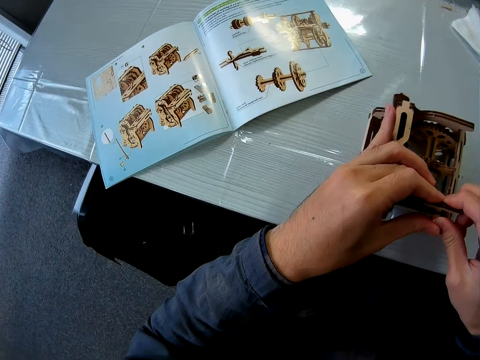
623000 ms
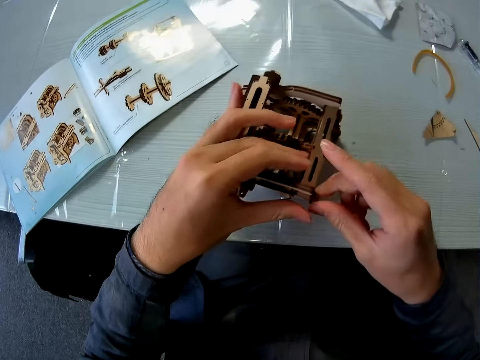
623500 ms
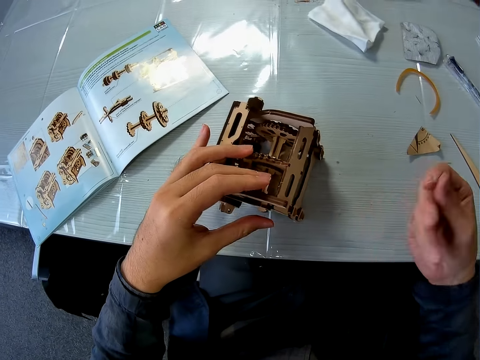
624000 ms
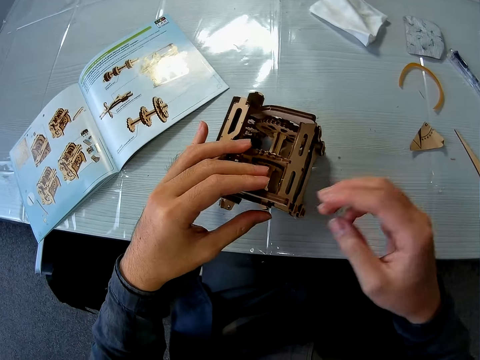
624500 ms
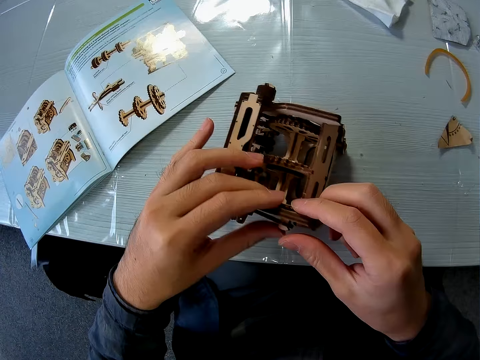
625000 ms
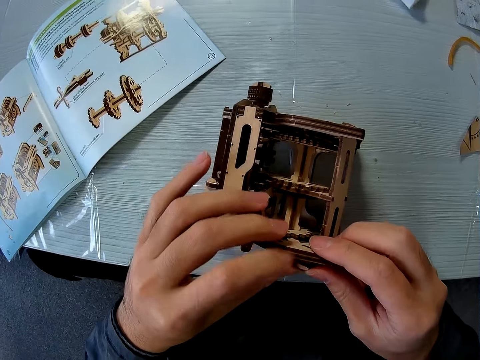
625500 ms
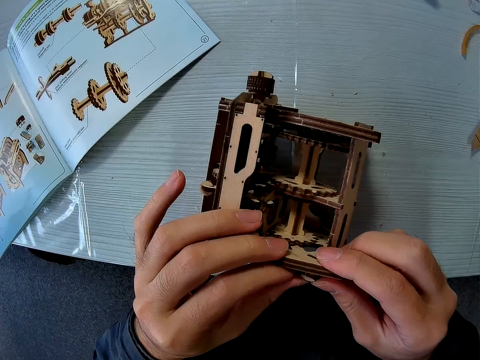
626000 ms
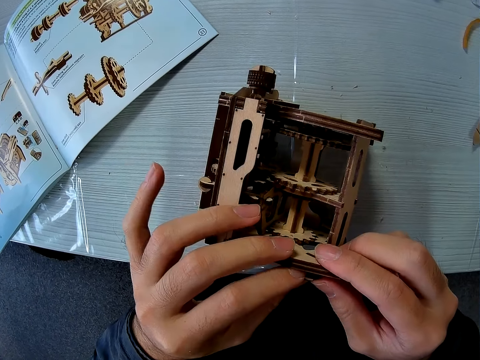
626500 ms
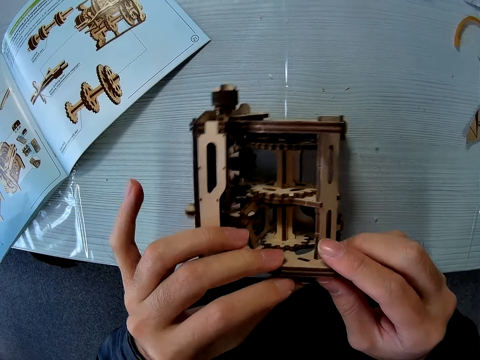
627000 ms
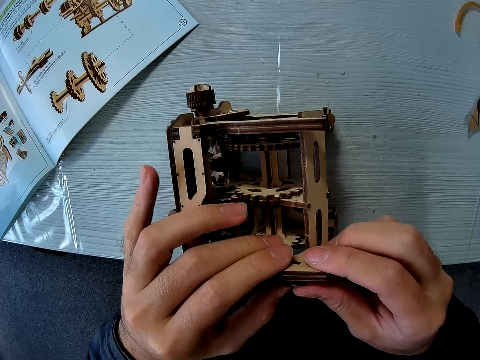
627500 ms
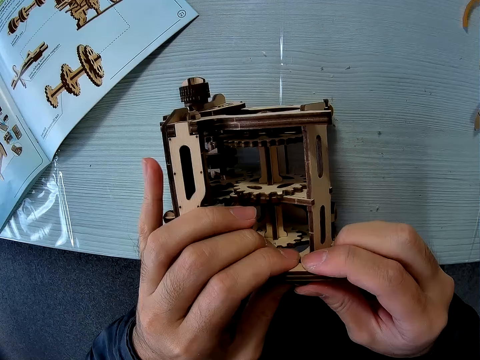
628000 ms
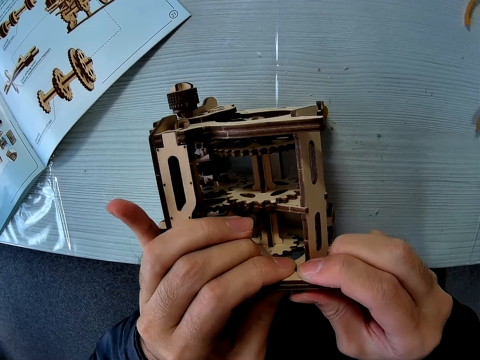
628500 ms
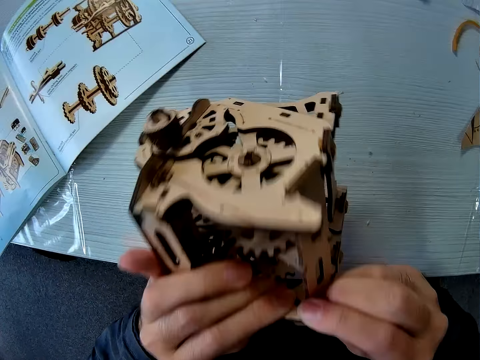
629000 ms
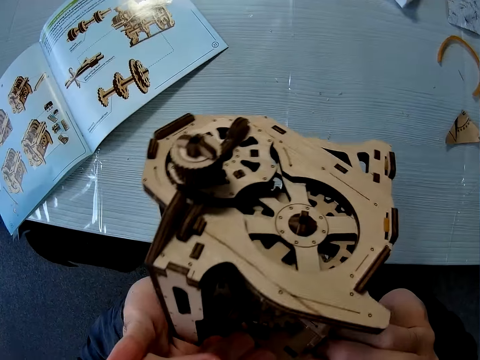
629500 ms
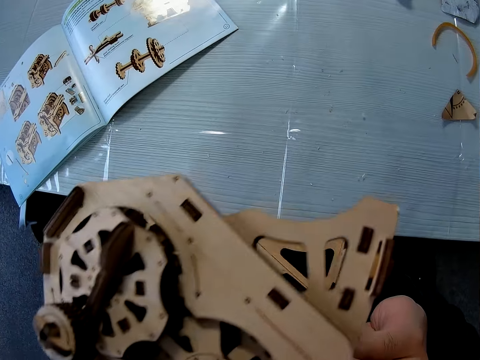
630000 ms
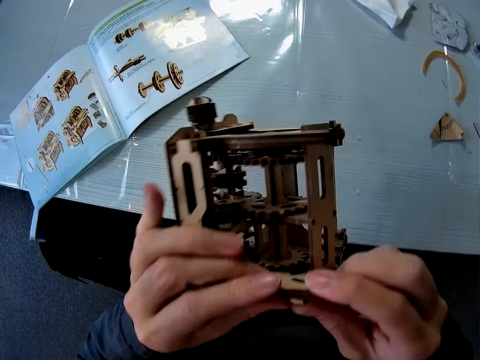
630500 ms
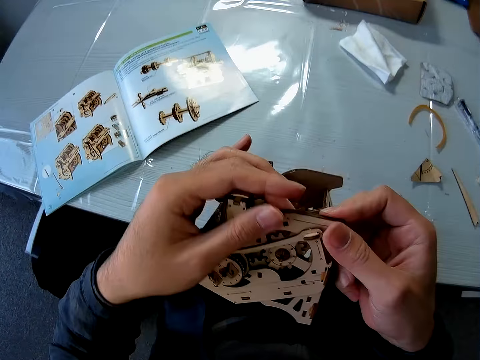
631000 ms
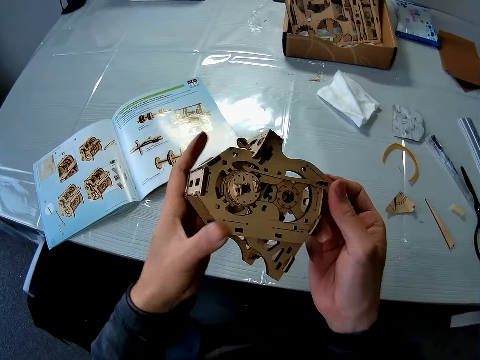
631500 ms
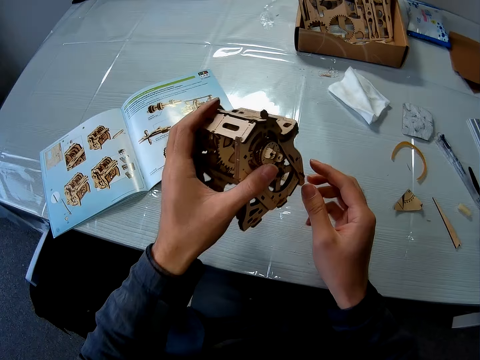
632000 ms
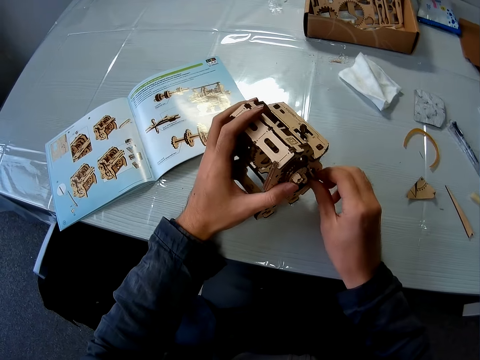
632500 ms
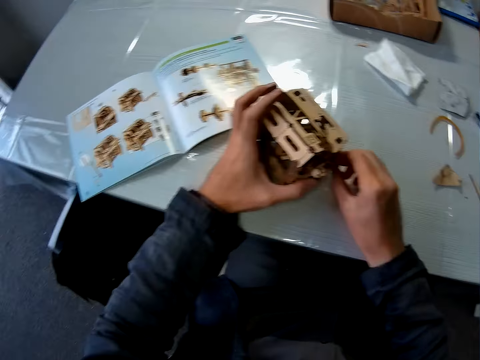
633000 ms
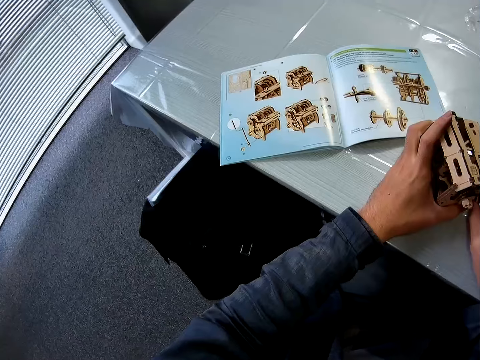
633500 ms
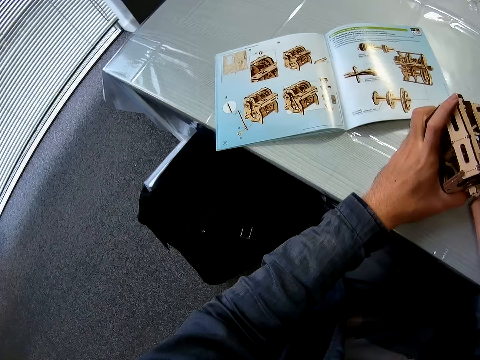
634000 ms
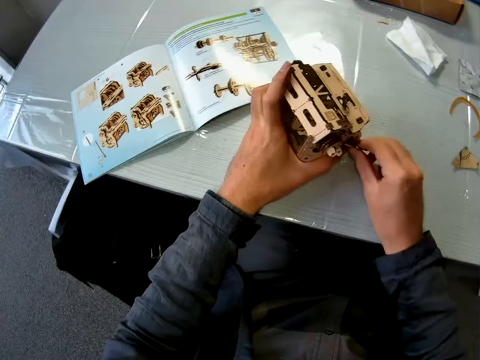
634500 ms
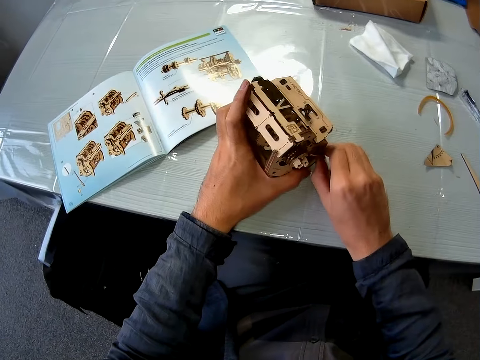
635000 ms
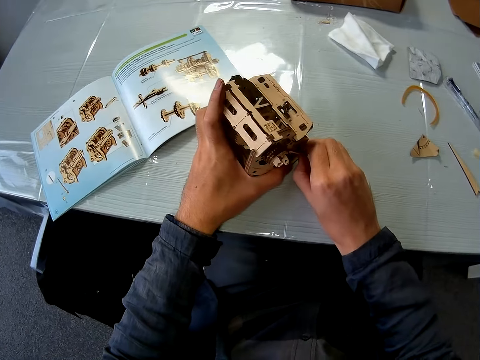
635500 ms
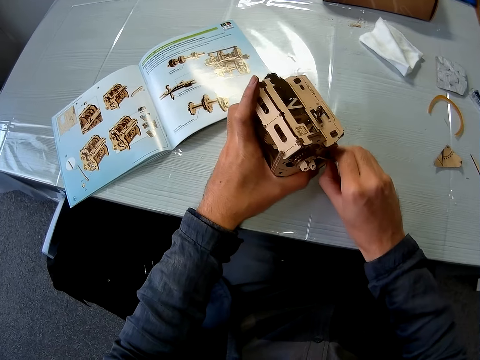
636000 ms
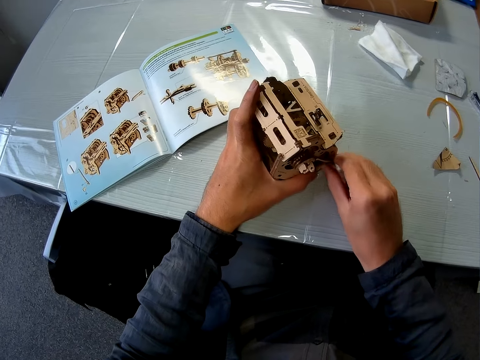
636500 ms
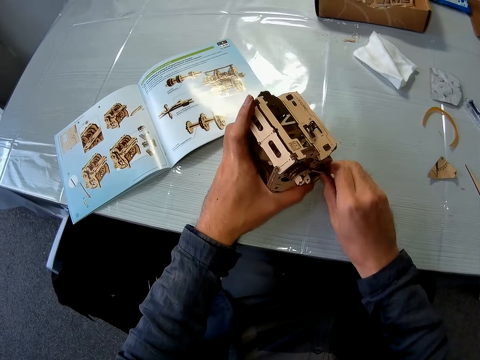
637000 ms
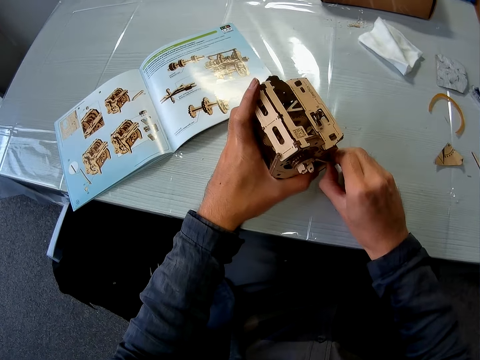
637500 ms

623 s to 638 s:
The camera wearer rubs his fingers. He snaps his finger. He joins the cardboard pieces or model pieces to the cardboard structure. He holds the model. He checks the cardboard structure. He puts the model on the table. He fixes the model piece.

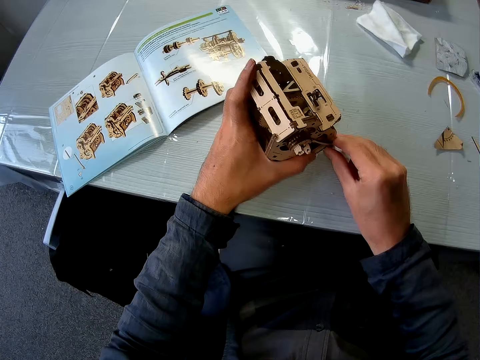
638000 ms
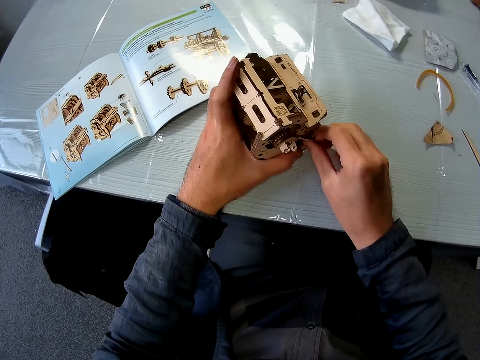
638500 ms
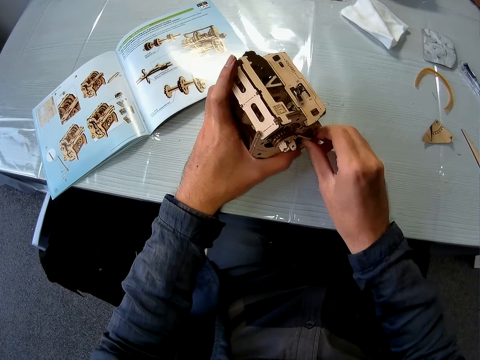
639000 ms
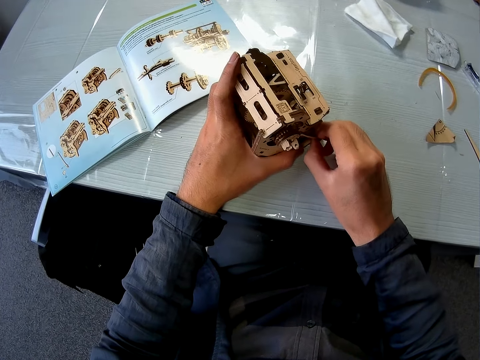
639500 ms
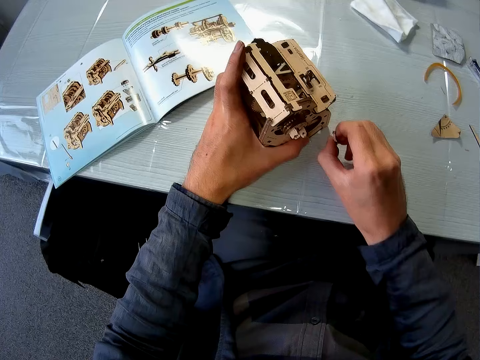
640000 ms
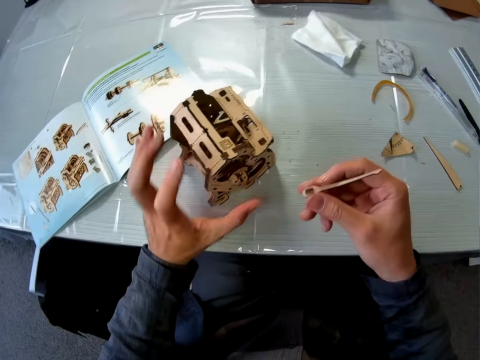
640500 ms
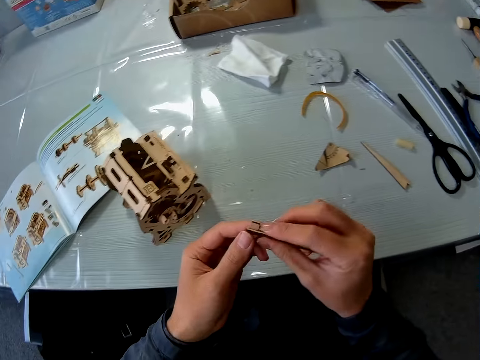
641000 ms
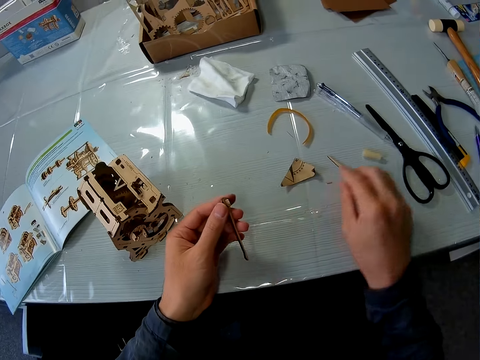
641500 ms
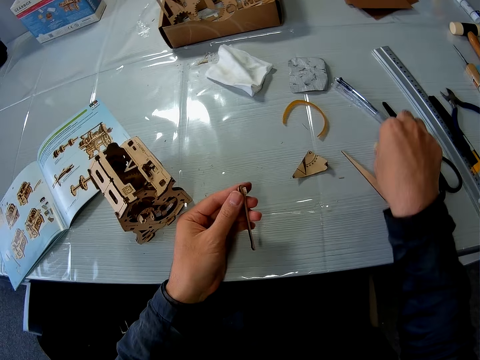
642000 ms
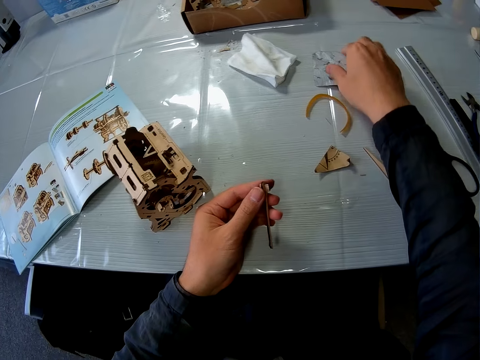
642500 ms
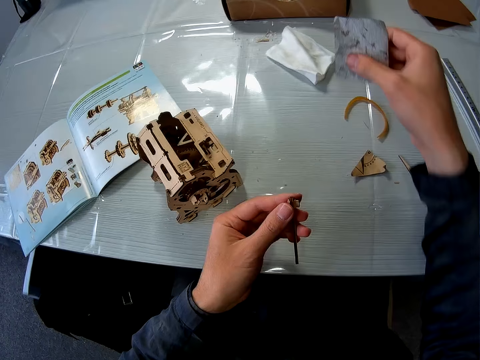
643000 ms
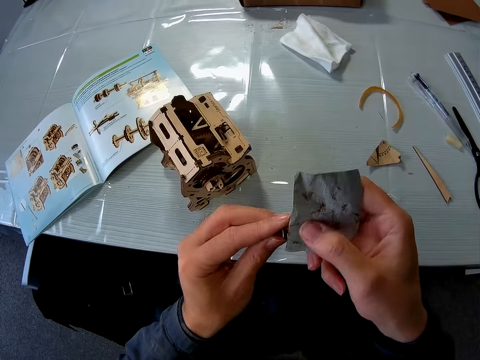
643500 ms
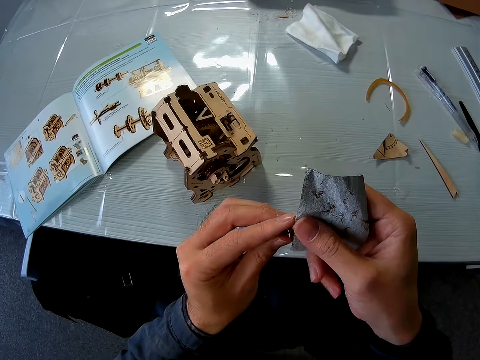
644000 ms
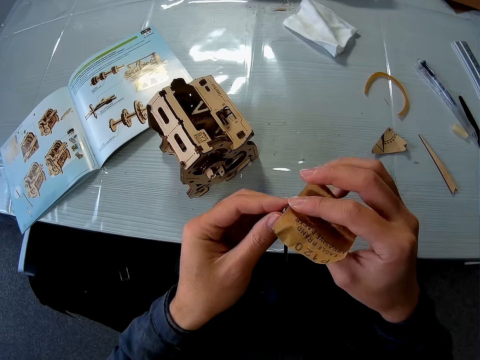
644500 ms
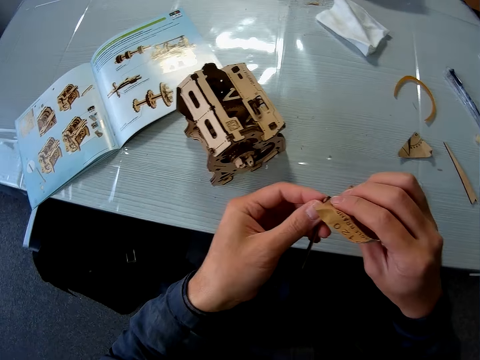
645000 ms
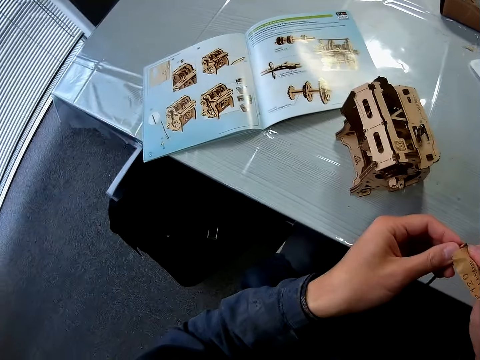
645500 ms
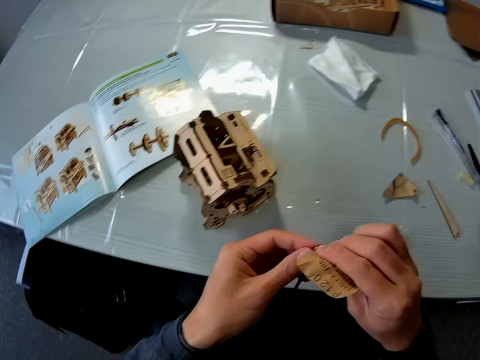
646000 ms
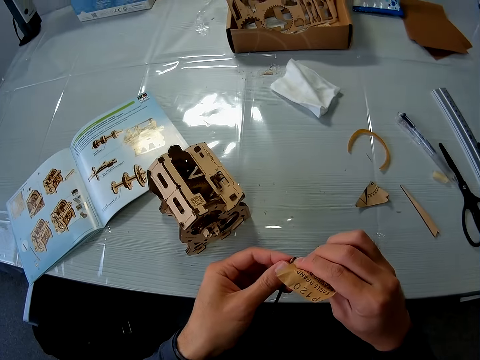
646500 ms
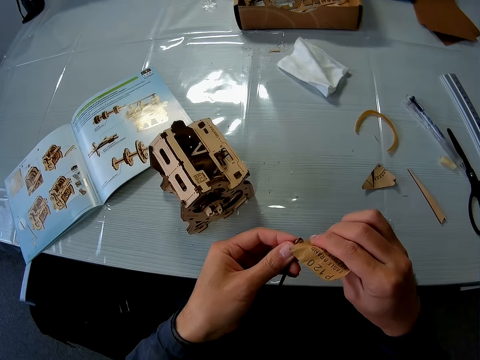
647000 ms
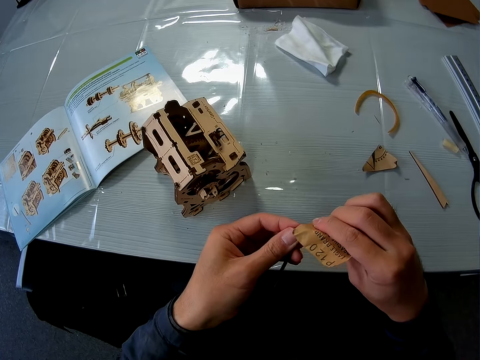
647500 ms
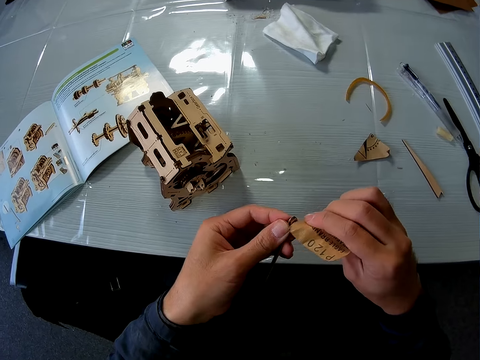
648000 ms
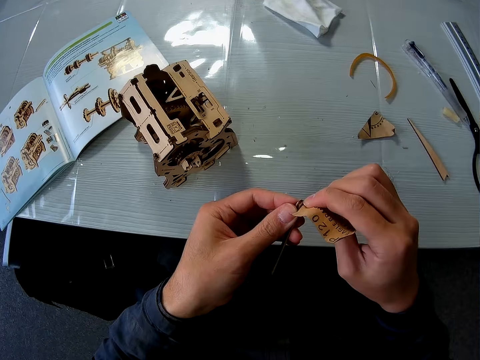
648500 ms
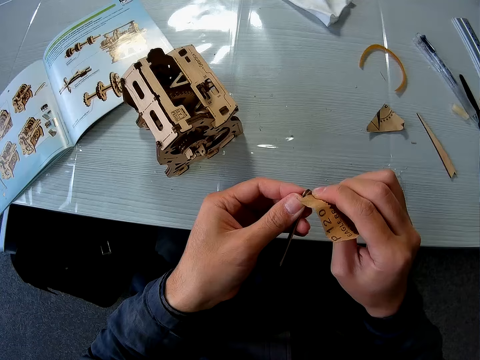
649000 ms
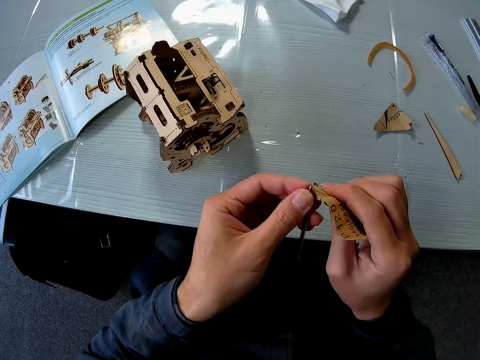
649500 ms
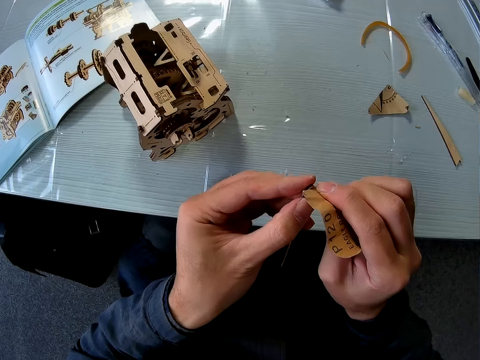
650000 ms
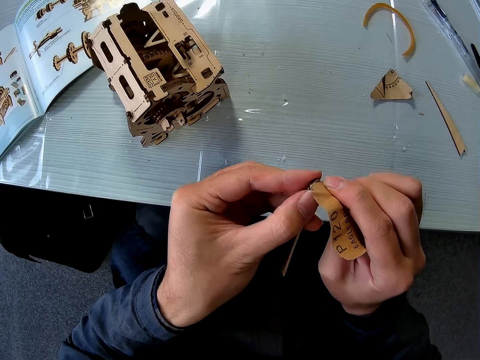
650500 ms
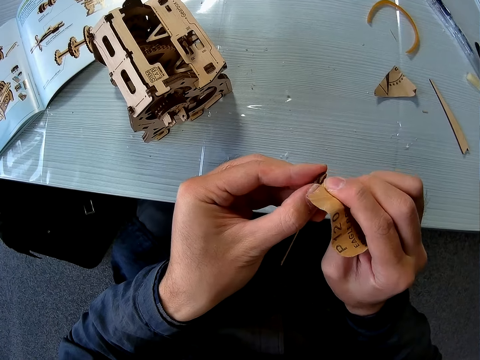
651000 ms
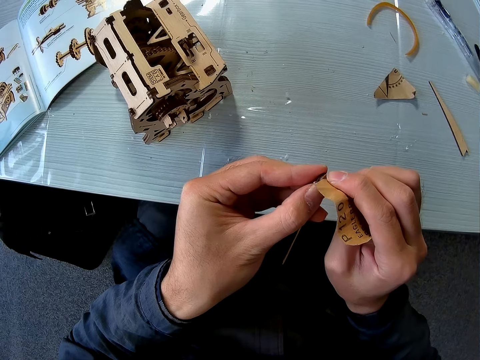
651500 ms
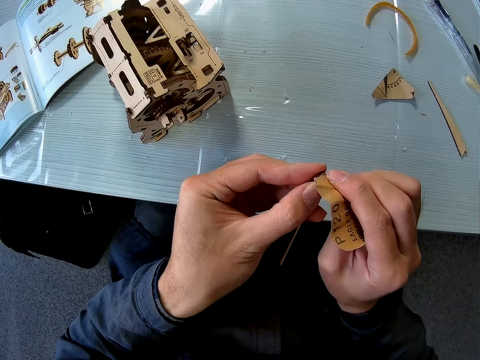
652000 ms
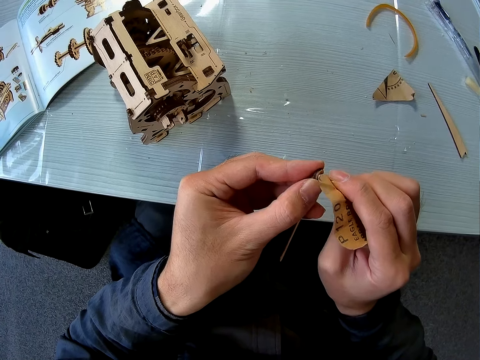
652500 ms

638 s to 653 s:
The camera wearer removes the cardboard pieces or model piece from the cardboard structure. They hold the model piece. They pick up a sandpaper from the table. They hold the sandpaper. They smoothen the cardboard pieces with the sandpaper.
